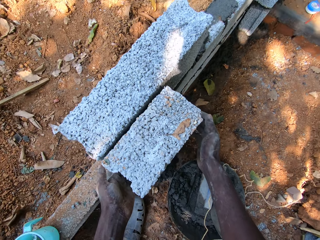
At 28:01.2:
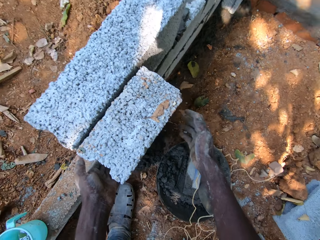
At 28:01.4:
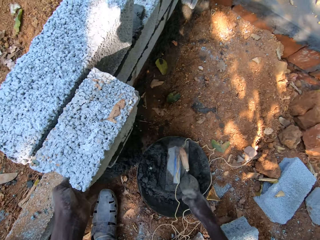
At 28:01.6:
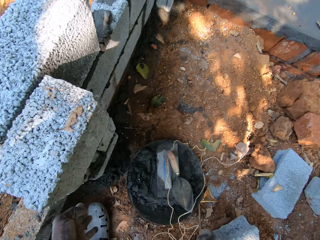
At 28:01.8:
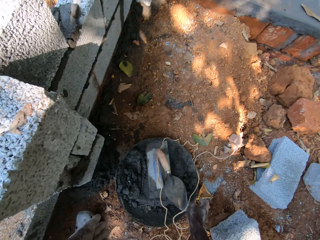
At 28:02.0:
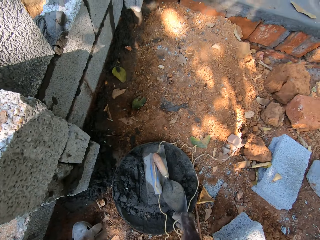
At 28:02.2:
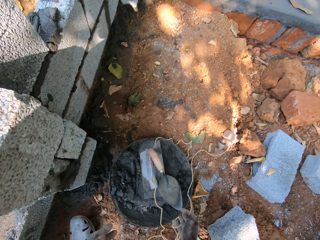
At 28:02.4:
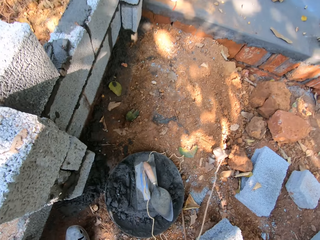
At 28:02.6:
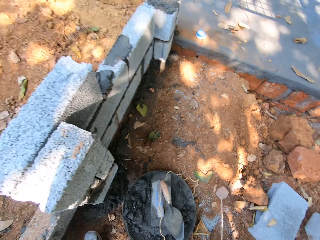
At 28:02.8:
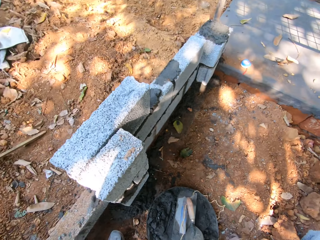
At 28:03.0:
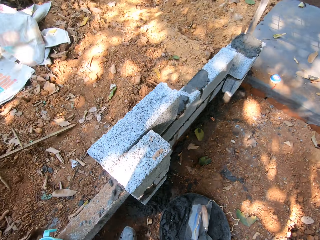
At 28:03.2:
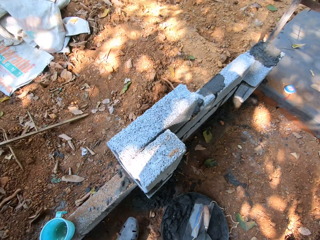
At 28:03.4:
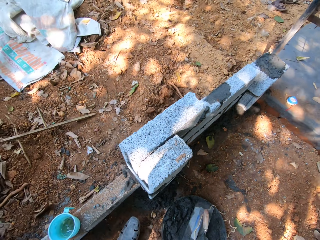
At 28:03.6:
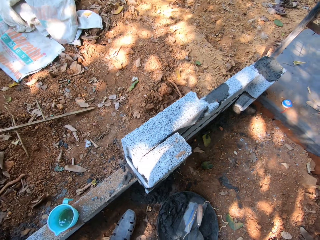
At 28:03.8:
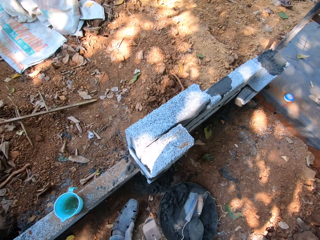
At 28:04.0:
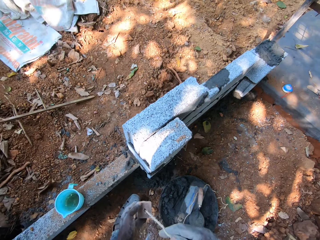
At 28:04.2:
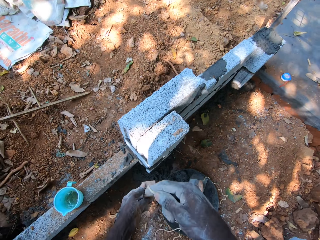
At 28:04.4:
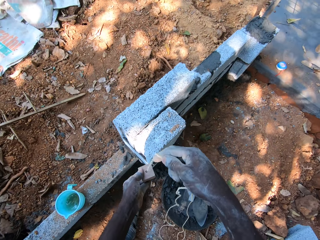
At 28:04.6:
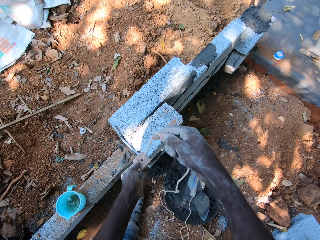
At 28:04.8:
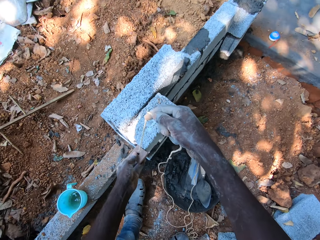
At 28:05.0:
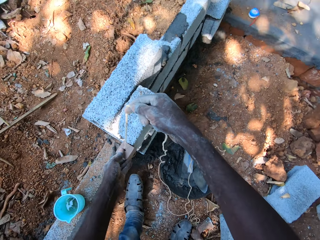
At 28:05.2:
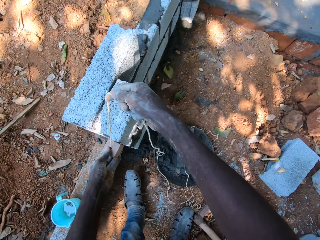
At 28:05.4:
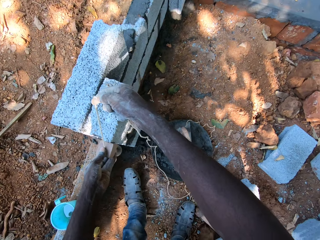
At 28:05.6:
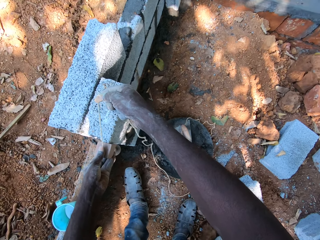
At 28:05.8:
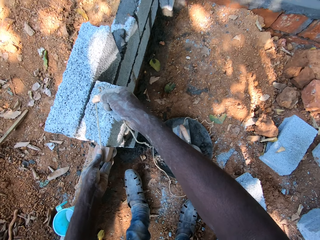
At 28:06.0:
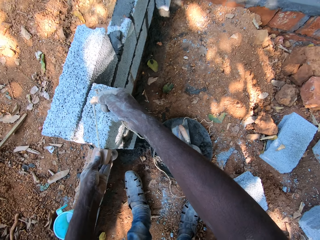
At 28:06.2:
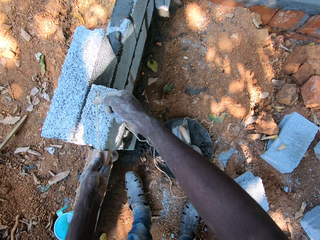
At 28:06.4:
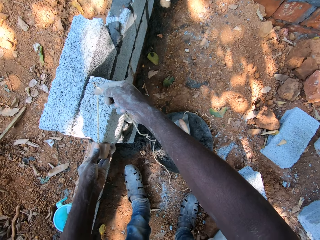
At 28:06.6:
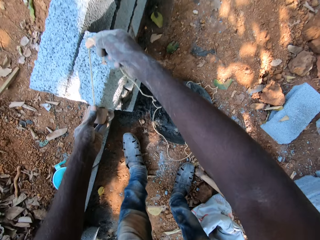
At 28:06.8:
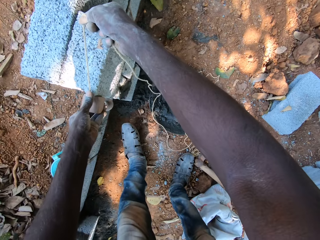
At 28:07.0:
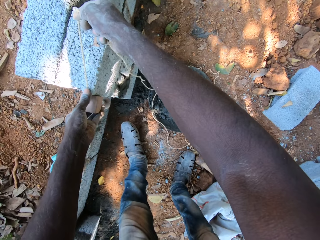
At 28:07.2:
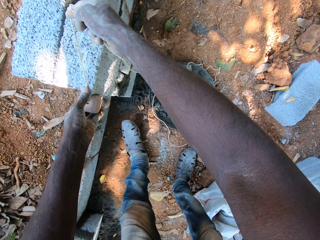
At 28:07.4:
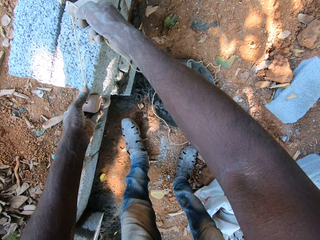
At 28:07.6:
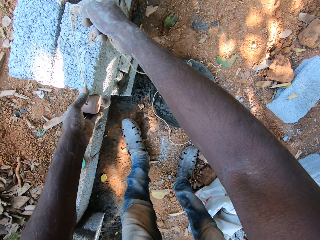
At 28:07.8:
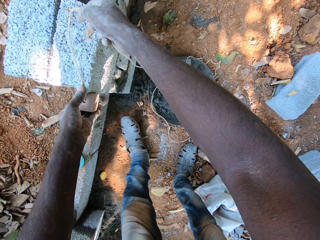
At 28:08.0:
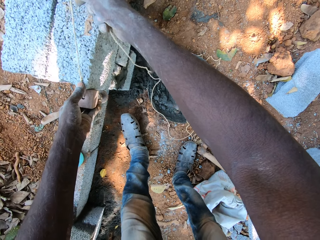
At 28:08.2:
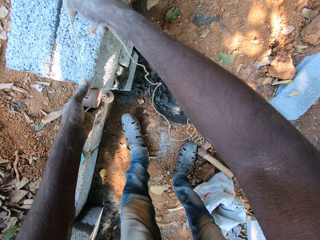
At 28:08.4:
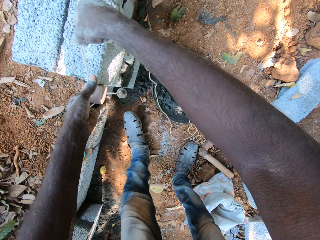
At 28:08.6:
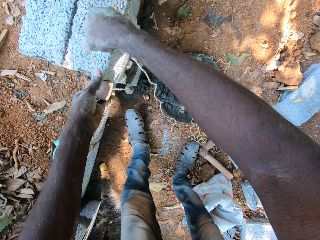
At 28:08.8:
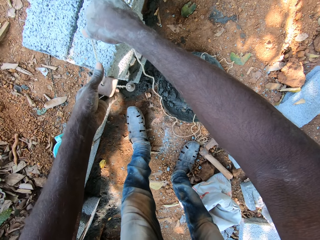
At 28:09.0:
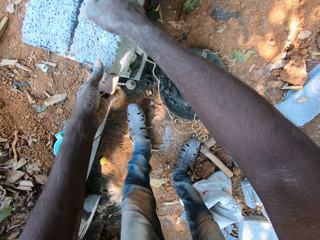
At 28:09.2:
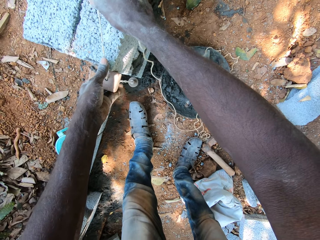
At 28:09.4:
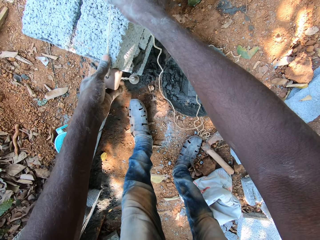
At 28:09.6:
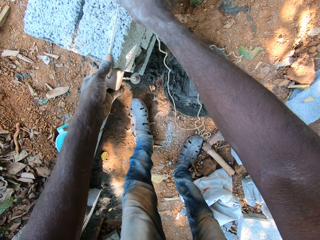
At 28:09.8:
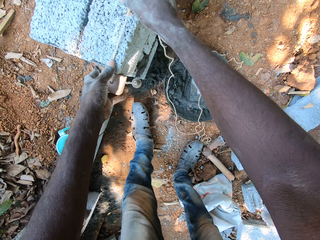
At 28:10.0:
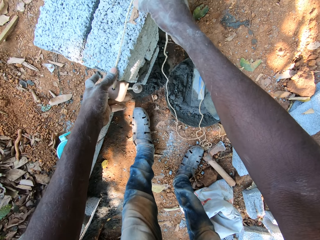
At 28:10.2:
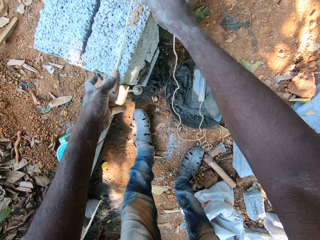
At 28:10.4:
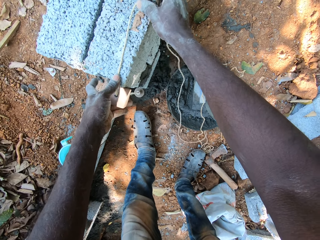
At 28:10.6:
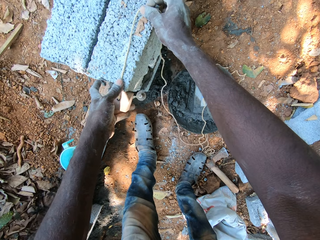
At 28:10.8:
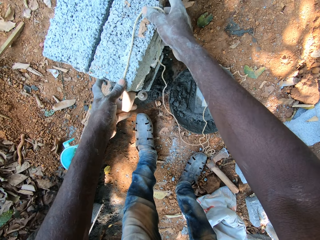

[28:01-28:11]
The camera wearer picks up the plumb bob from the ground with his right hand. He holds the plumb bob with both hands. He places the plumb bob in his hands on the block on the fence. He measures the block with the plumb bob in his hands.

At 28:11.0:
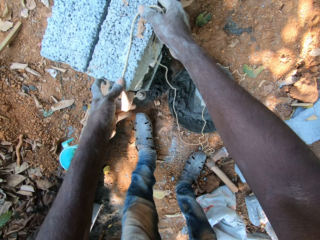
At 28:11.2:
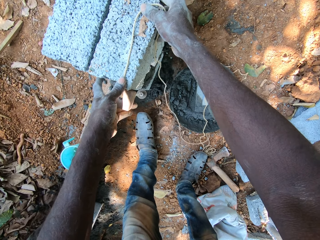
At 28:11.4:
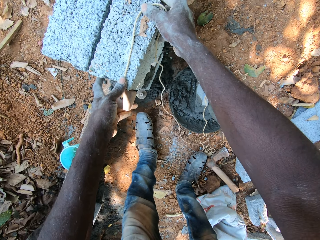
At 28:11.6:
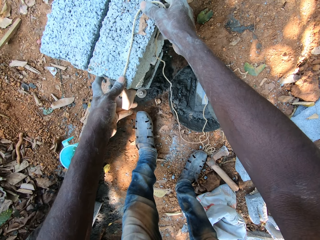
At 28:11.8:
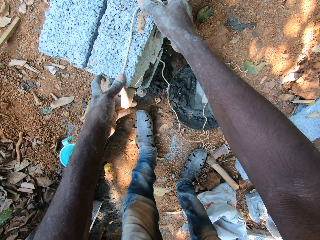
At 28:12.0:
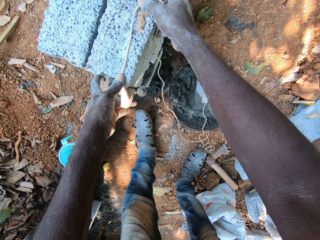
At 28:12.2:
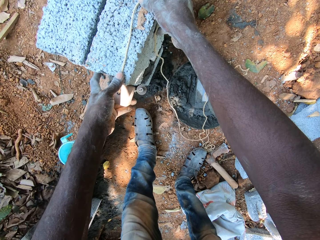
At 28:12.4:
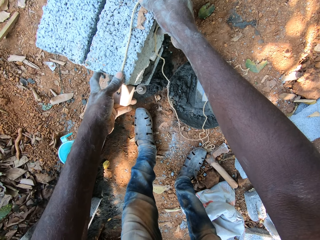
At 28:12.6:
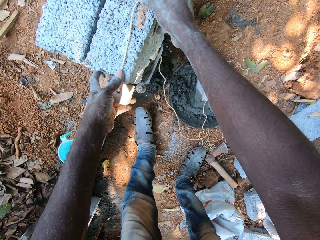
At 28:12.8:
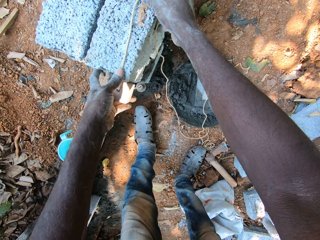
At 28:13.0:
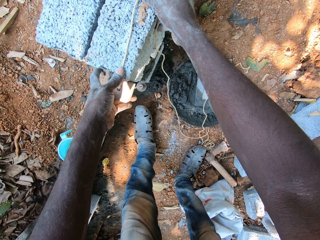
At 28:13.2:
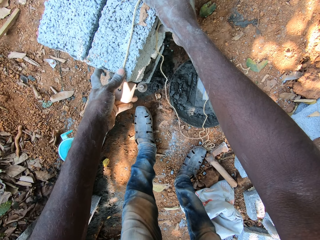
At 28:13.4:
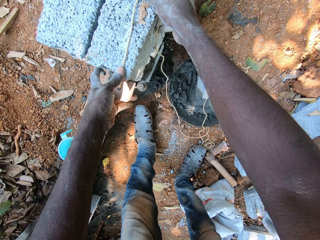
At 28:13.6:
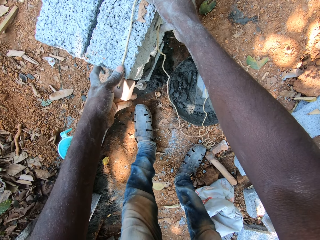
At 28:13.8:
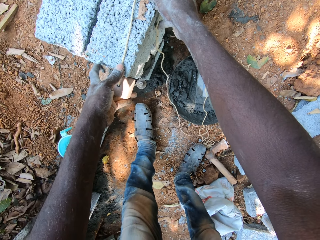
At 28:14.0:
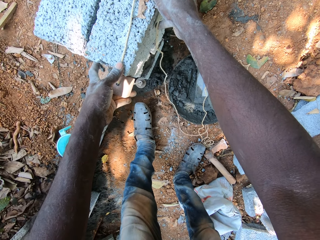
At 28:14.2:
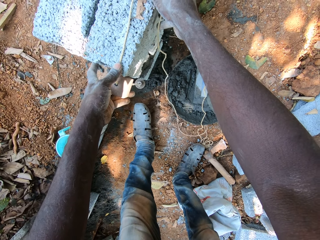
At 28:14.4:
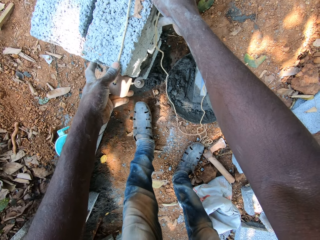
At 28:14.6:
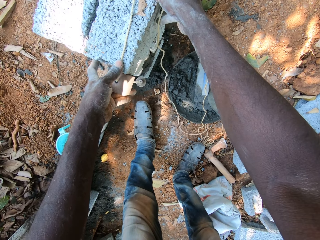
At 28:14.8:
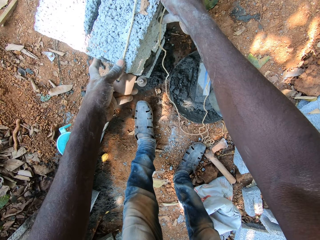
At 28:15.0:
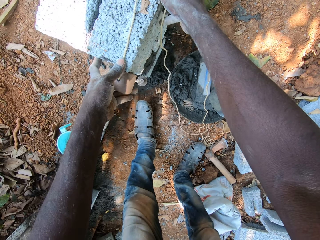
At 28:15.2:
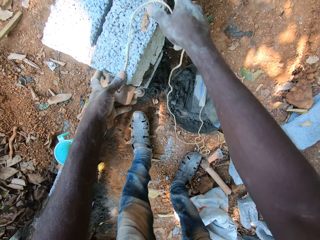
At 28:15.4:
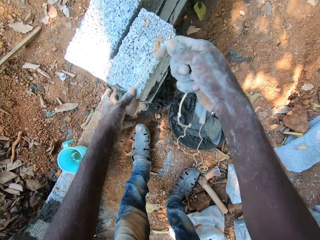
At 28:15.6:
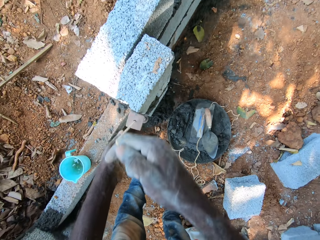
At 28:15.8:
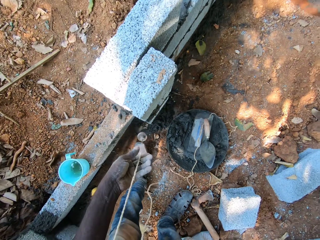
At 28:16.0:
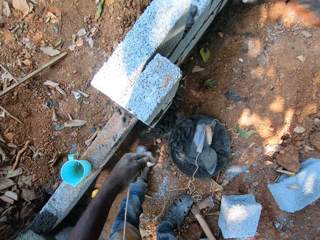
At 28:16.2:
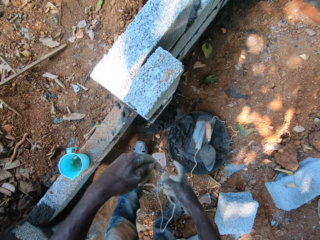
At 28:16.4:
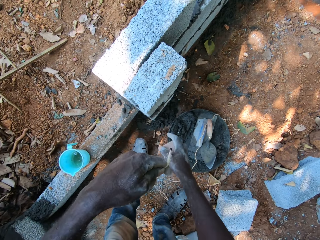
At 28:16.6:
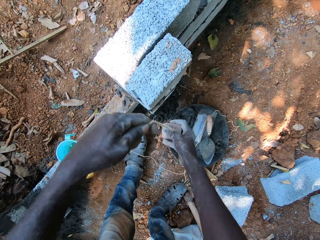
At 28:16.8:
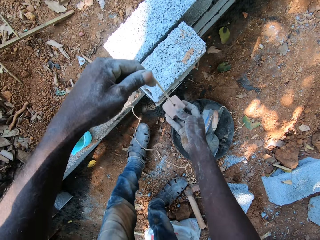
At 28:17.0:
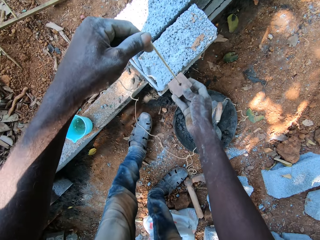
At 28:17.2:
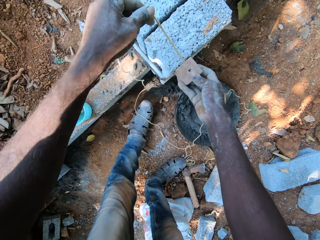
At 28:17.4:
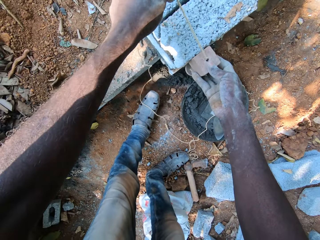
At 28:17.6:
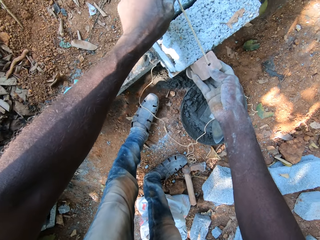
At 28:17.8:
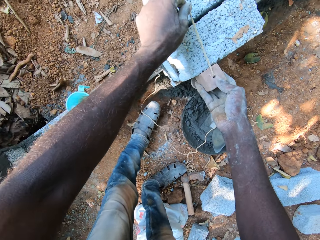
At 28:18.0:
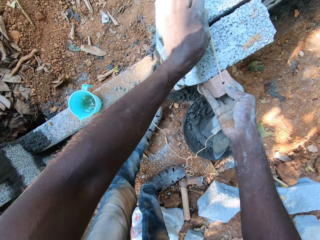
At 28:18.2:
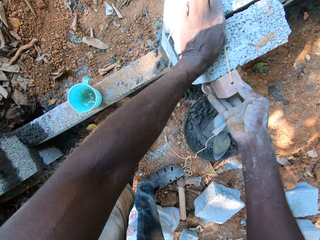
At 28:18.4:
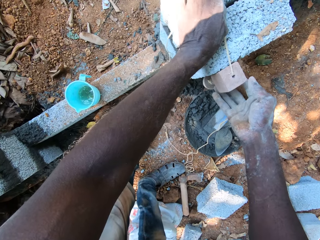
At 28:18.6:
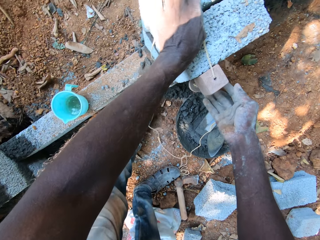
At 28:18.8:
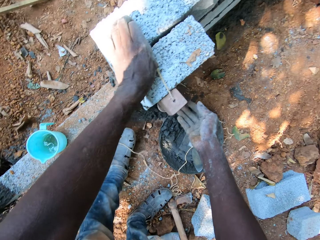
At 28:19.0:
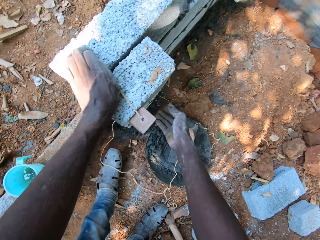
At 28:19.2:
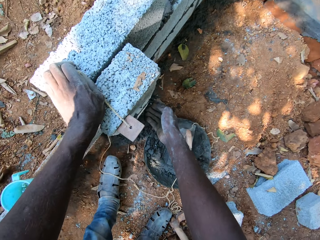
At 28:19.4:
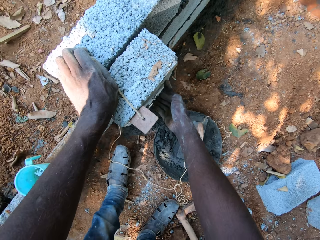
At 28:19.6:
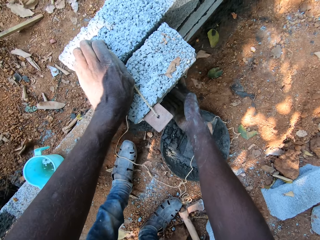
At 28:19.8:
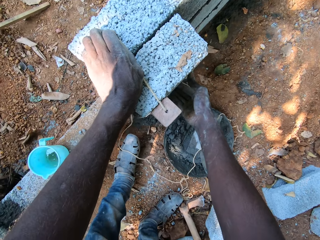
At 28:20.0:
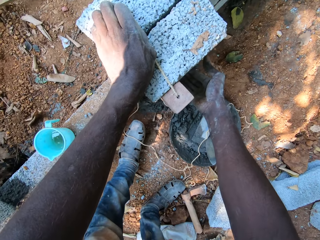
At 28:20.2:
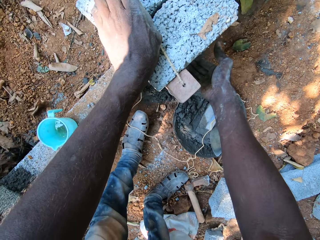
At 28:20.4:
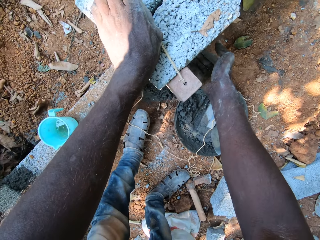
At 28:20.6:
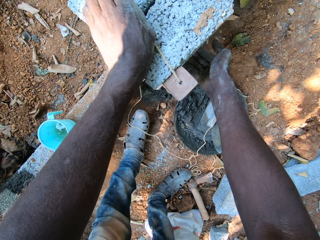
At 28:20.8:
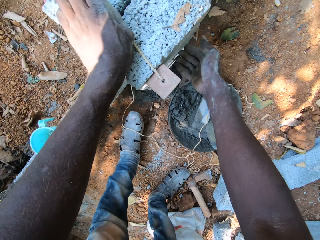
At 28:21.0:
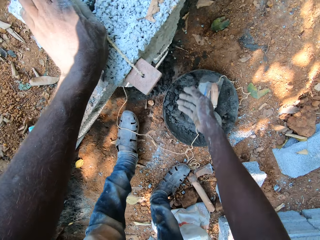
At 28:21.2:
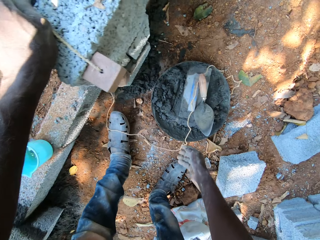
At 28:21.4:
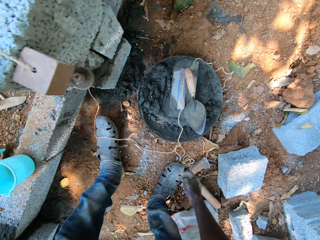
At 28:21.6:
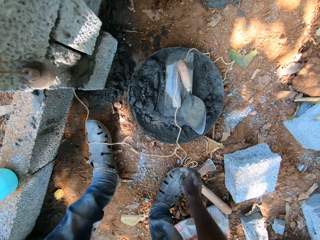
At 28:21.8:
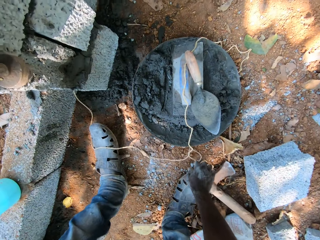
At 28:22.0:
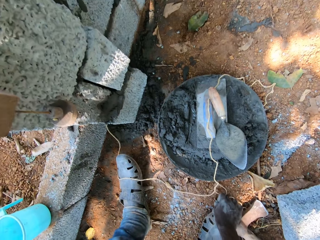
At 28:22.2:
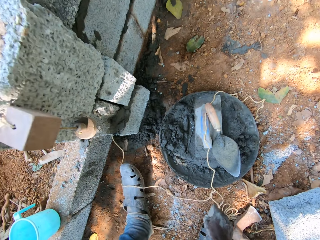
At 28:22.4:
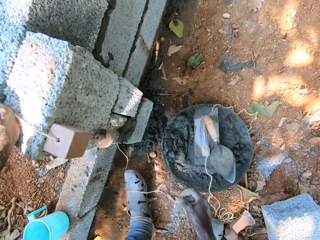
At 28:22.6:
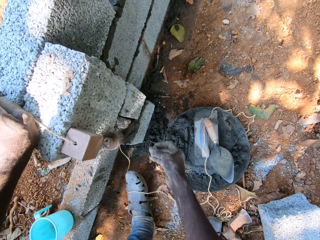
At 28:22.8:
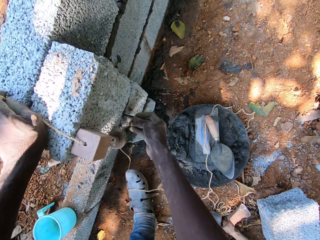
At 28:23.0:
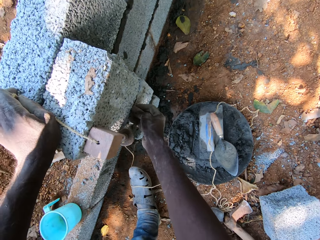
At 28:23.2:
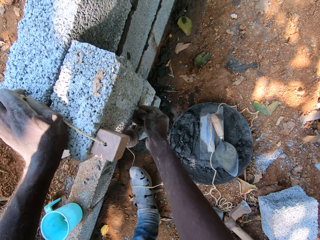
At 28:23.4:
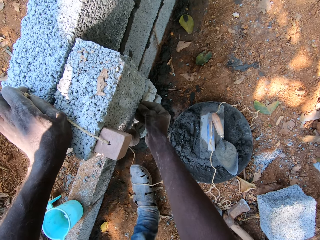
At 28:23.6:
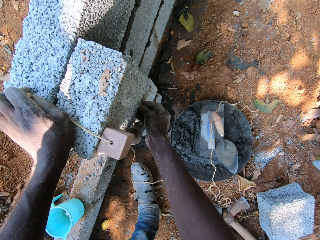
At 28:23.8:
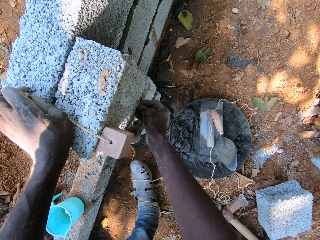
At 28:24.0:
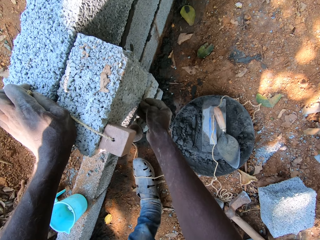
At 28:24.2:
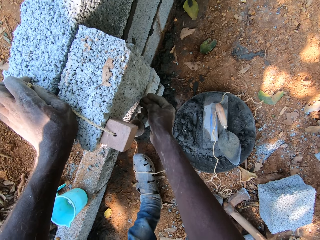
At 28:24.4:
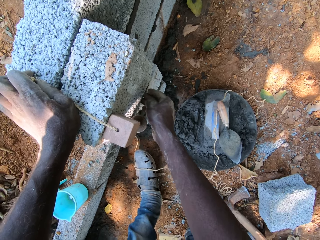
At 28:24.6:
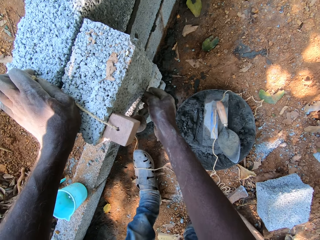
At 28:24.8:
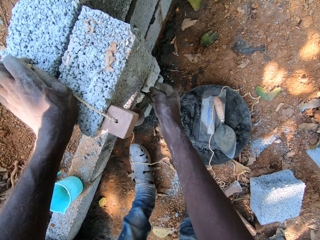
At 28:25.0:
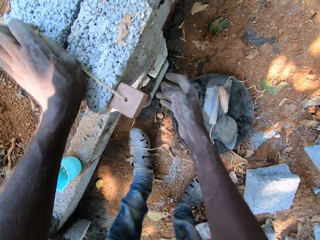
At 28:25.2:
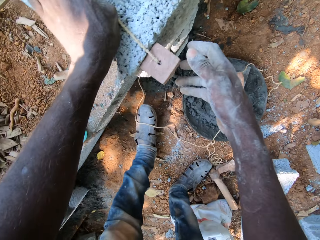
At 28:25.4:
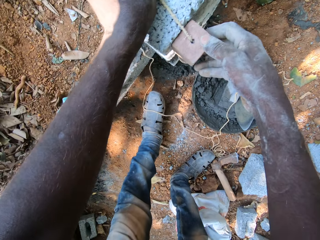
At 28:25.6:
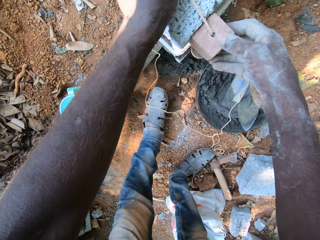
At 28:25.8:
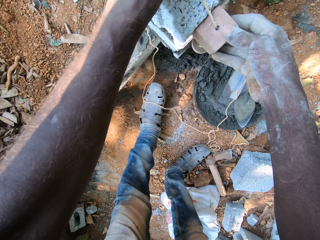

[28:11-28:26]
The camera wearer holds a straightedge tool or plumb bob thread on a stone. He removes the plumb bob from the block on the fence with both hands. He holds the straightedge tool. He places the plumb bob in his hands on the block on the fence. He checks the block with the plumb bob in his left hand. He presses mortar between stones with fingers. He picks up a tiny cracked stone. He touches the block on the fence with his right hand. He fixes the tiny cracked stone between big stones.
